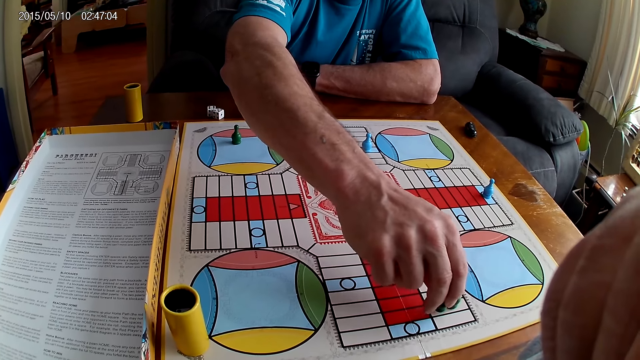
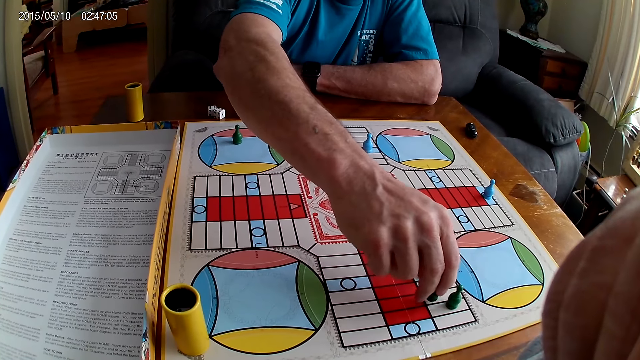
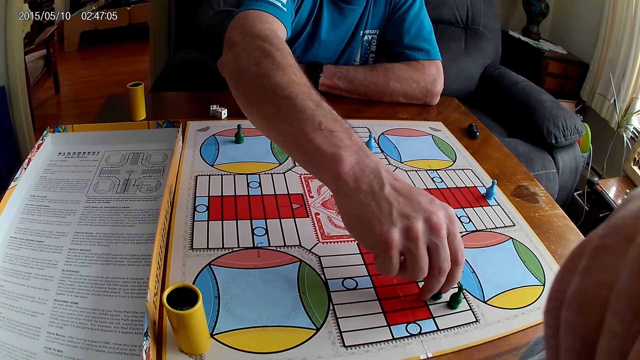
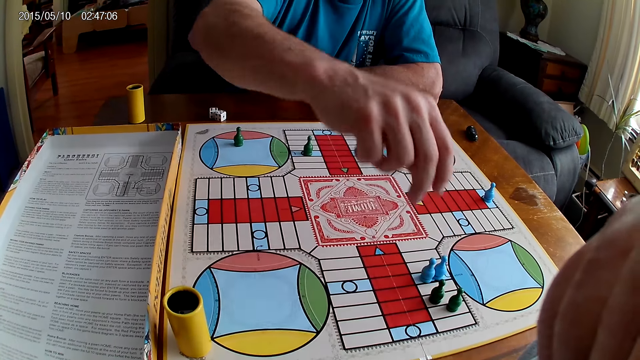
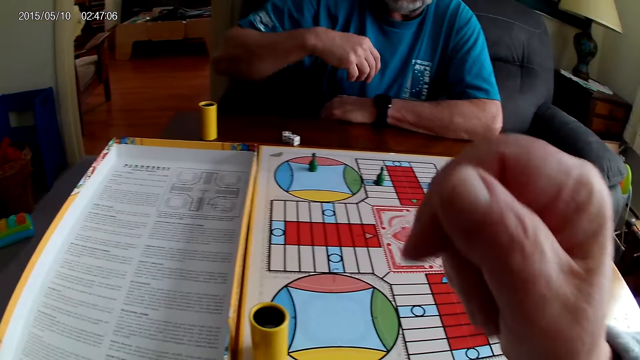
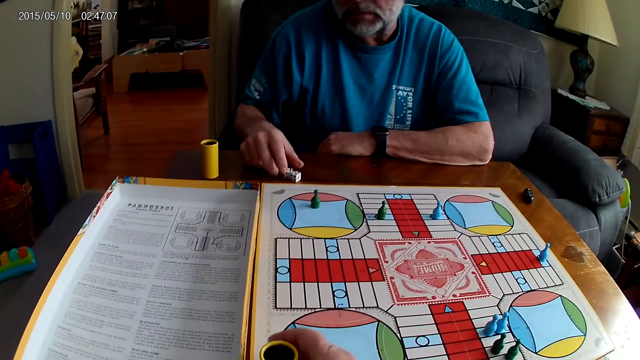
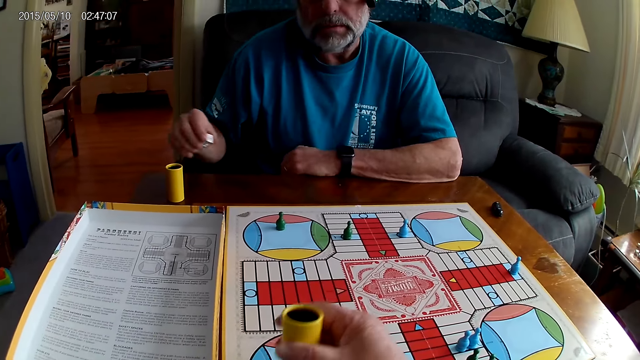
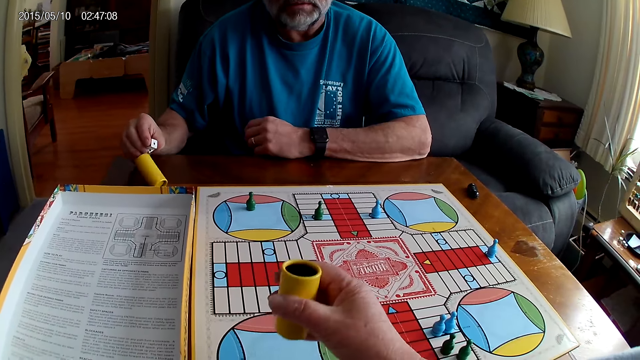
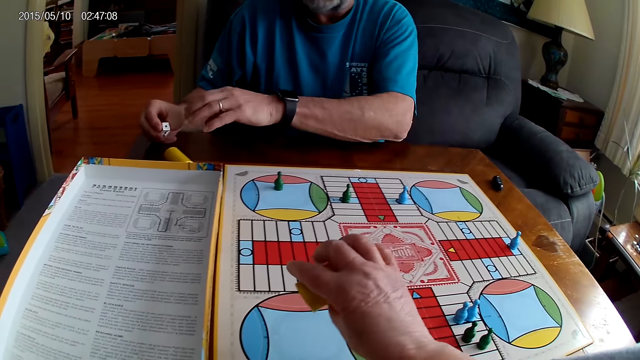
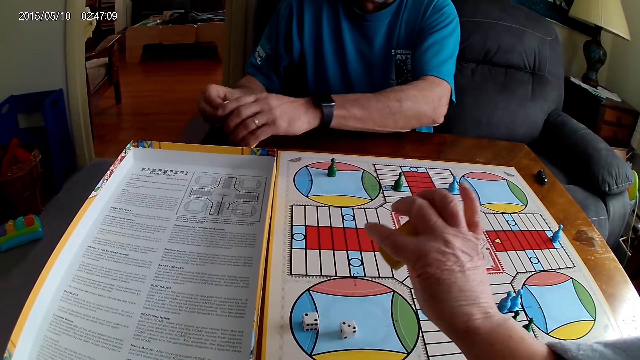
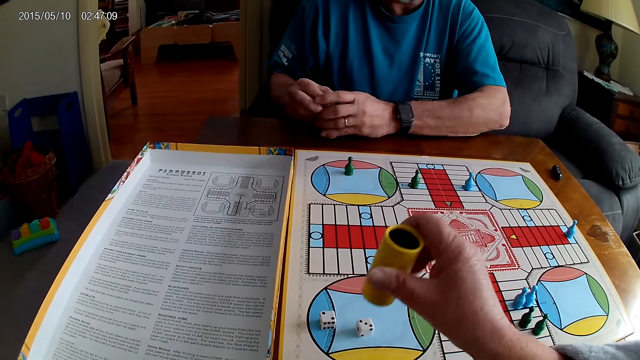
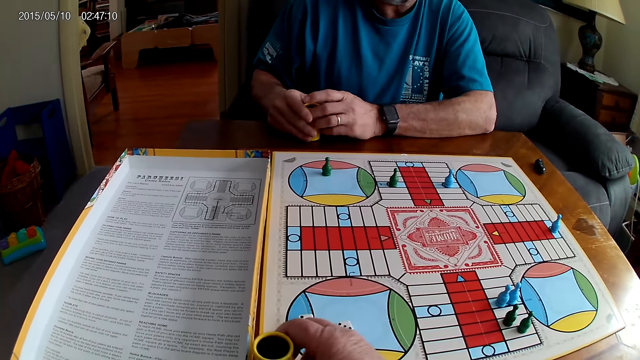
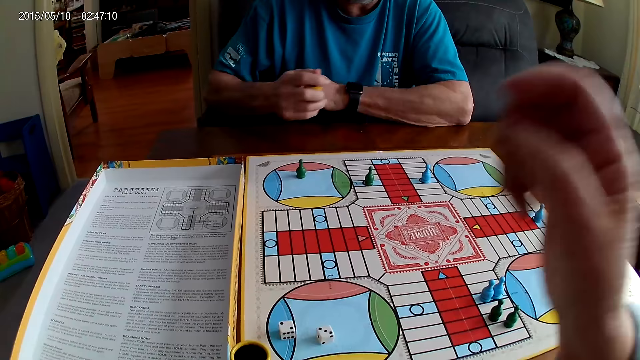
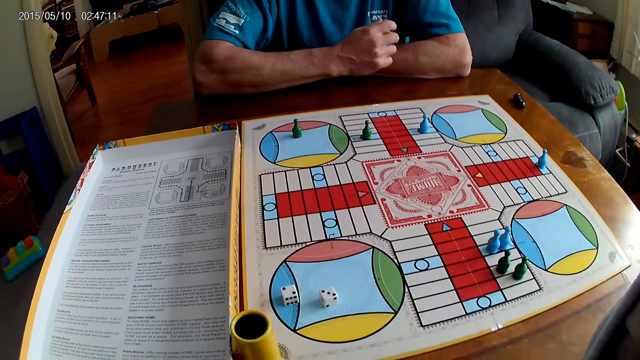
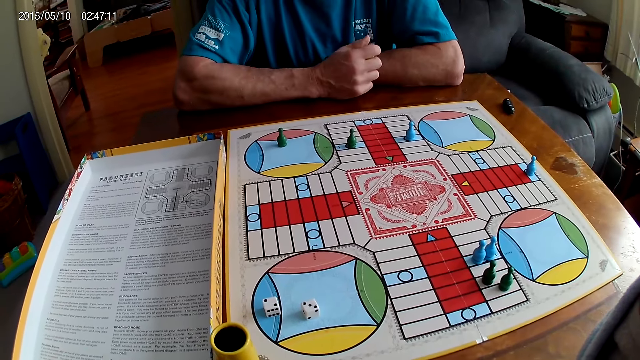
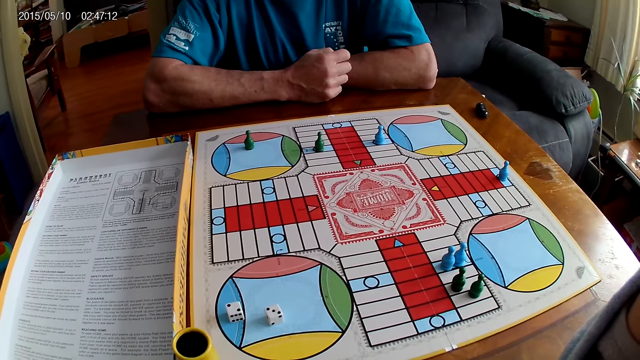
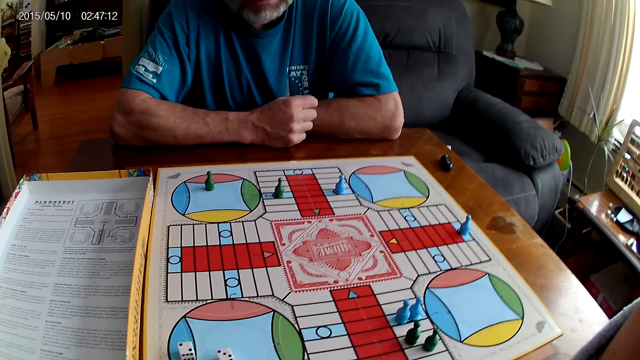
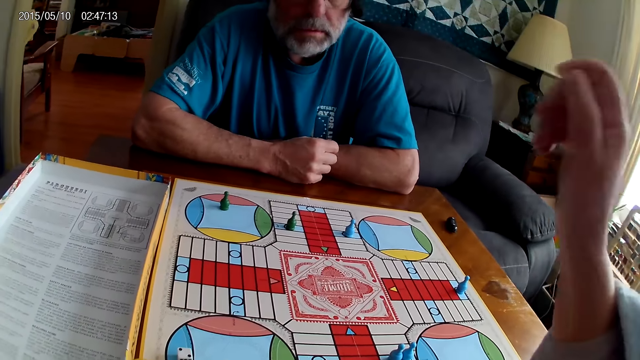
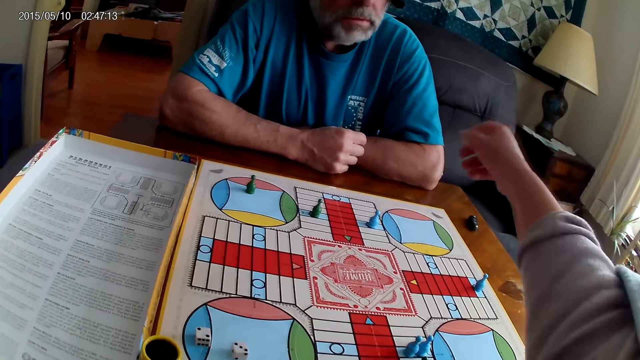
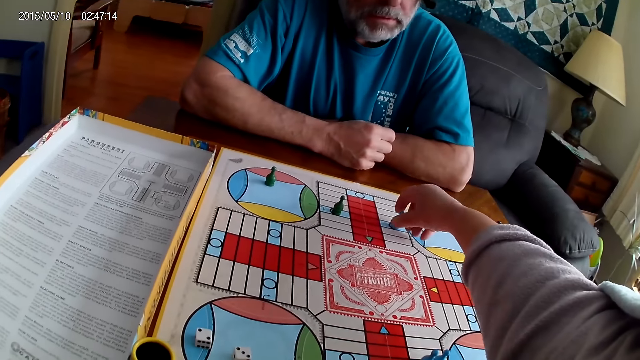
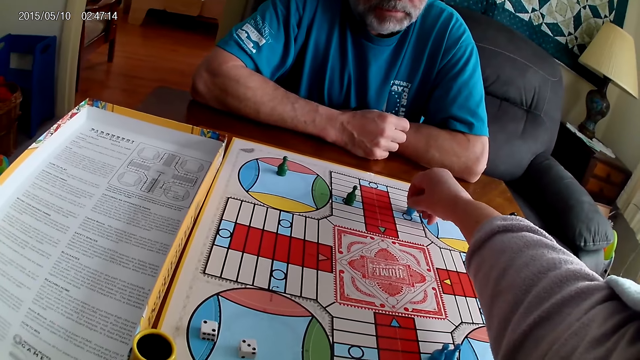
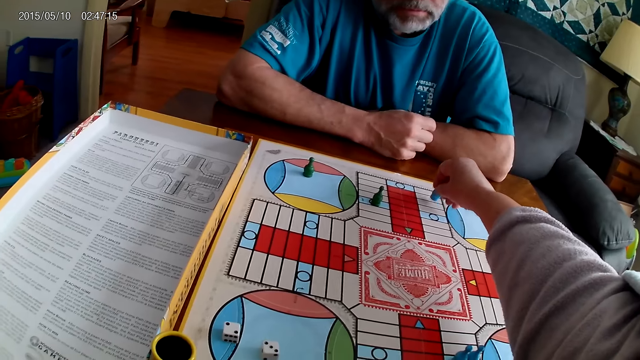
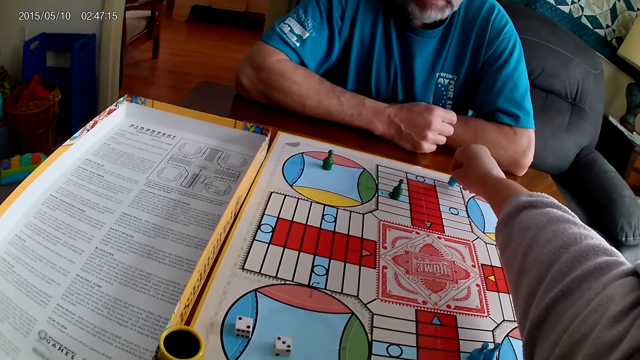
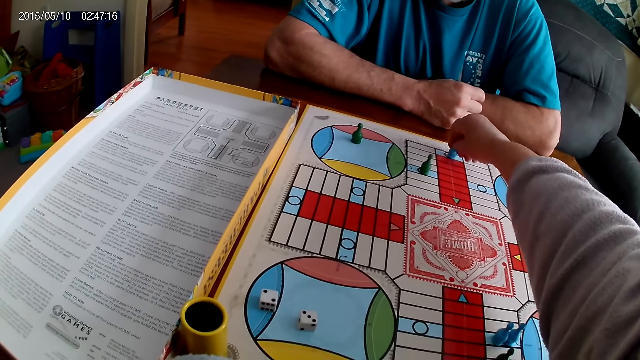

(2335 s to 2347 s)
A man places a Ludo pawn on the board. The man takes the dice from the Ludo board with his right hand. The camera wearer picks up the dice shaker, shakes the dice shaker and pours the dice on the board. The man picks up the dice shaker and puts the dice into the dice shaker. The camera wearer puts the dice shaker on the Ludo board. They adjust the camera. The man holds the dice shaker and stares at the board. The camera wearer picks up the Ludo pawn and moves the Ludo pawn on the Ludo board.

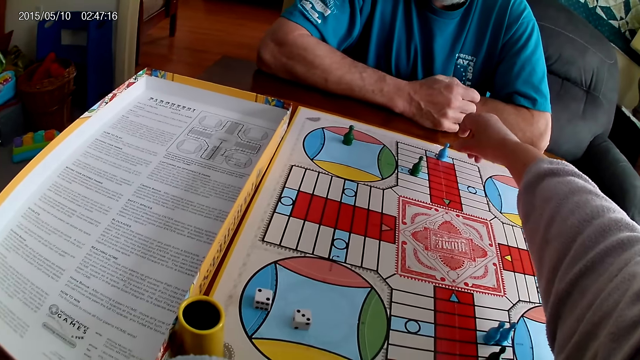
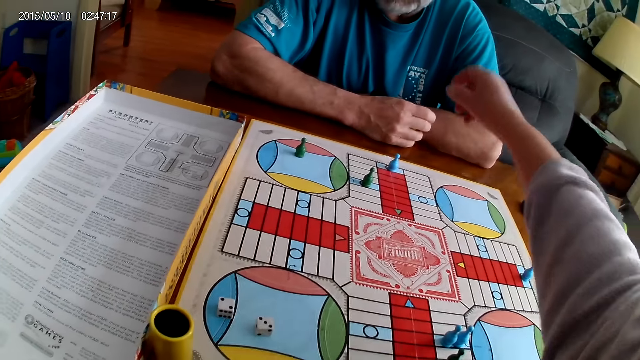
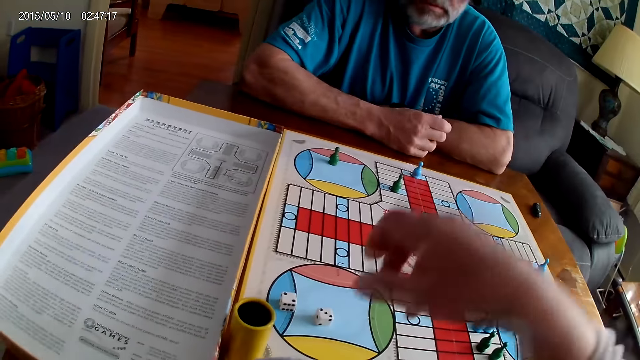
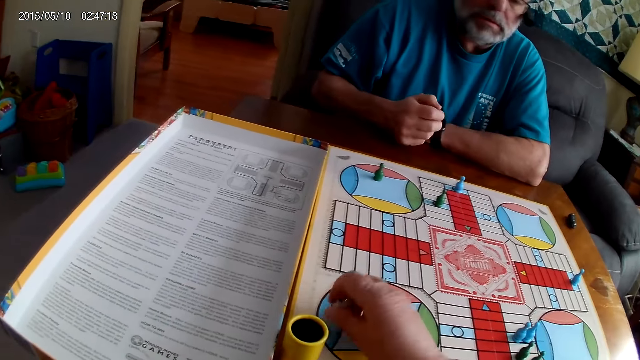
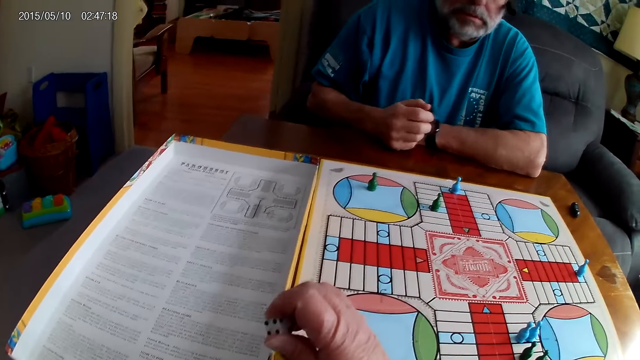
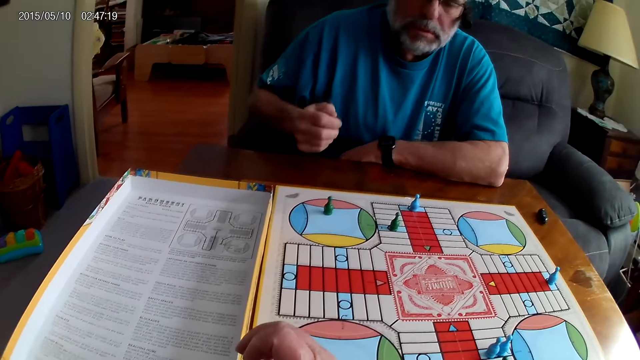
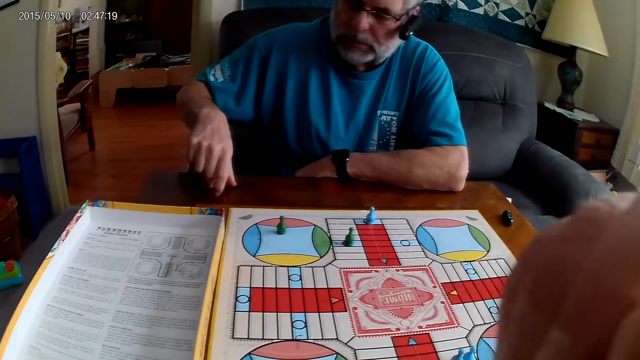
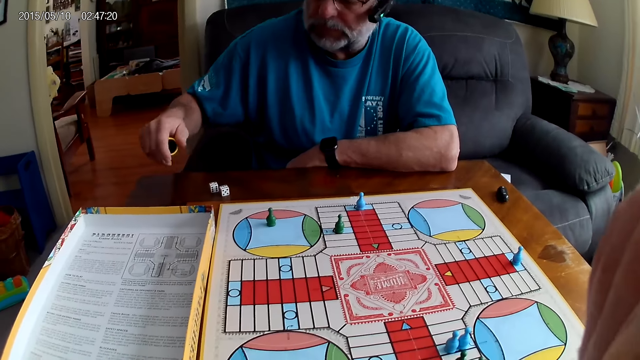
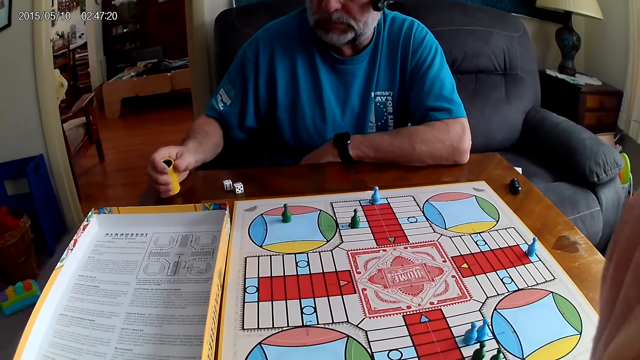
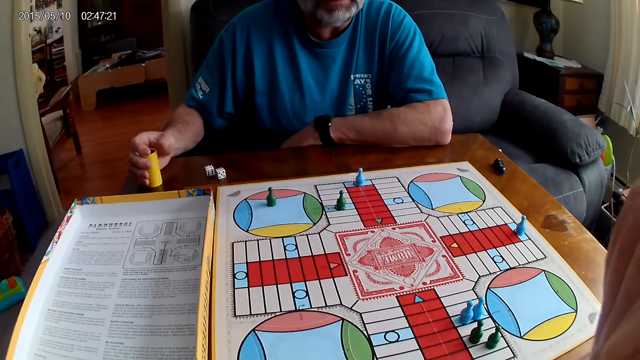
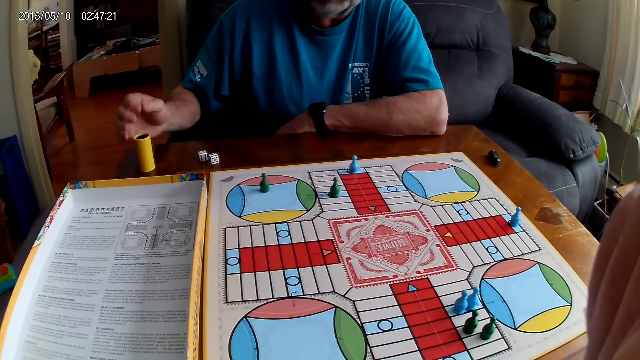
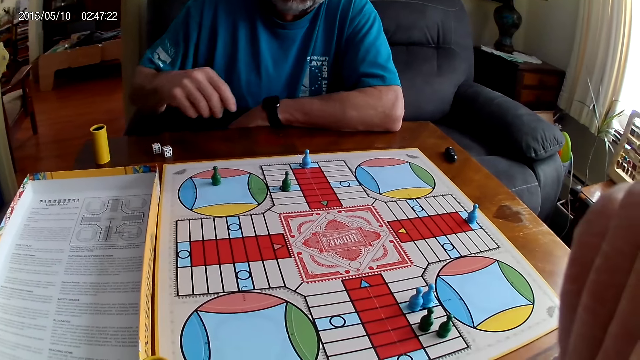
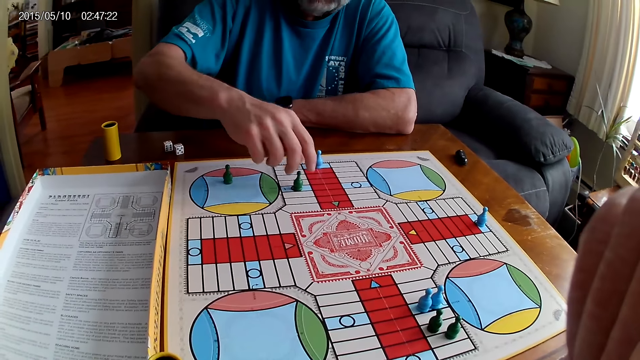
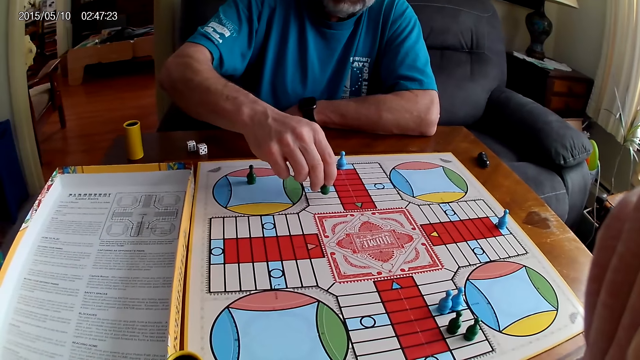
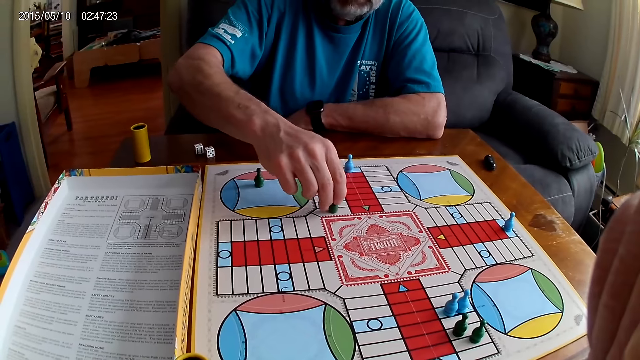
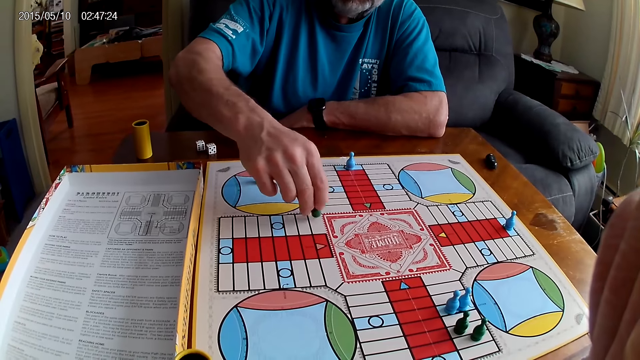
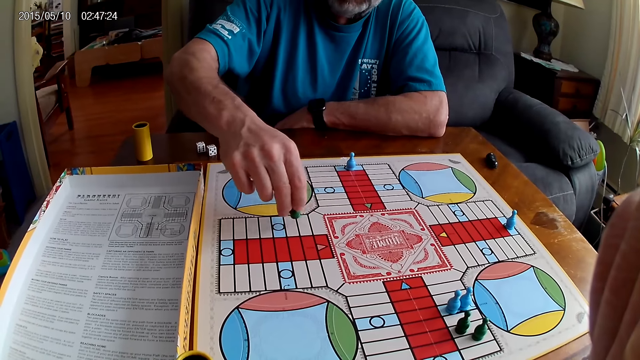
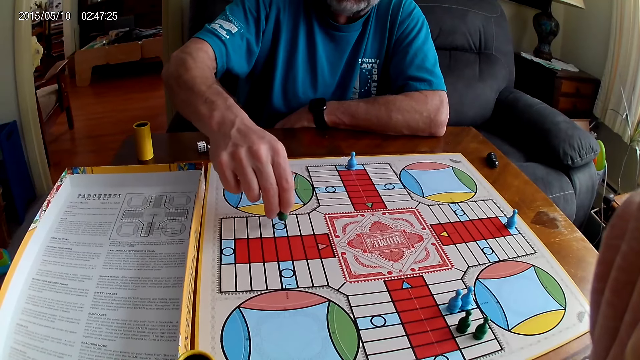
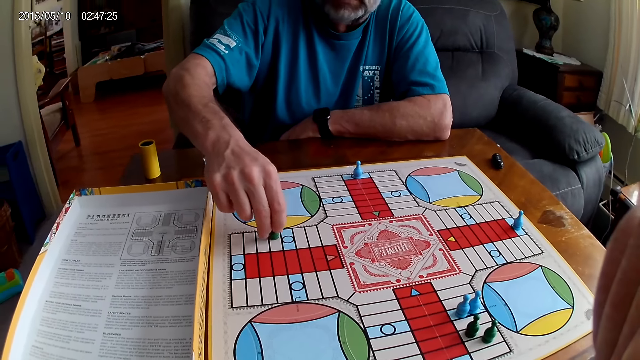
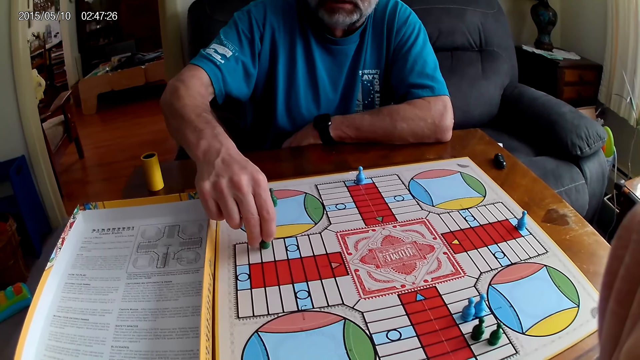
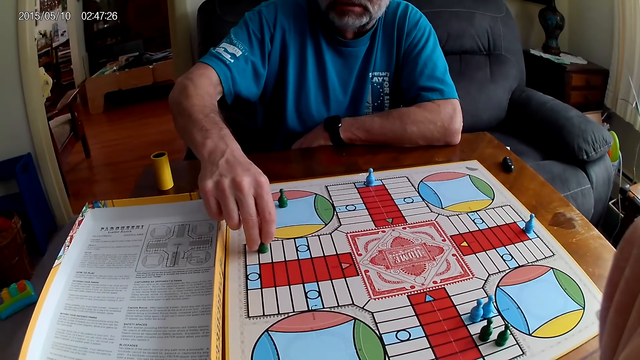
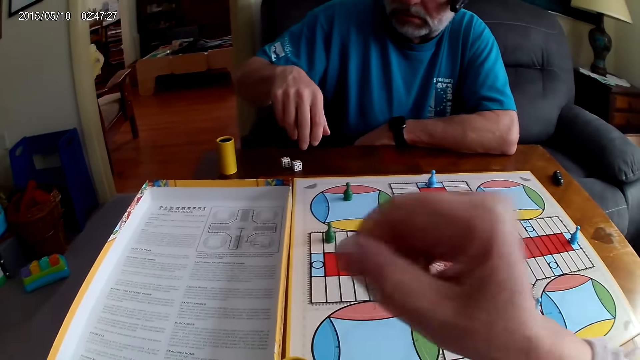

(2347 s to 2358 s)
The camera wearer places a Ludo pawn on the board. They take the dice from the Ludo board with the right hand and put the dice into the dice shaker. A man shakes the dice shaker. The man plays Ludo. The camera wearer drops the container on the table. The man pours the dice on the table. The camera wearer stares at the board. The man places the dice shaker on the table. The man picks up the Ludo pawn and moves the Ludo pawn on the Ludo board. The man places the Ludo pawn on the board.
